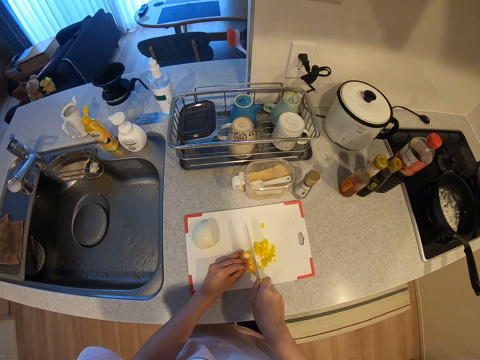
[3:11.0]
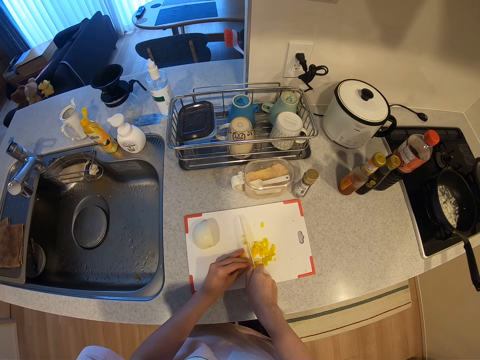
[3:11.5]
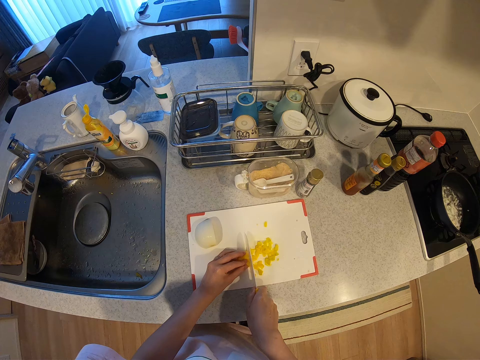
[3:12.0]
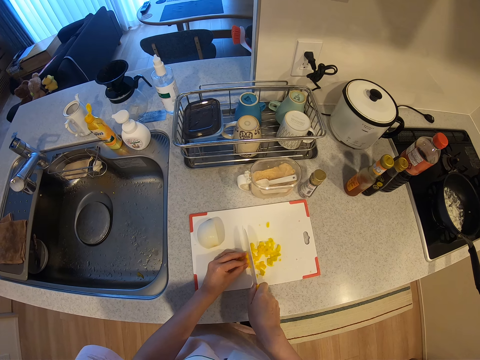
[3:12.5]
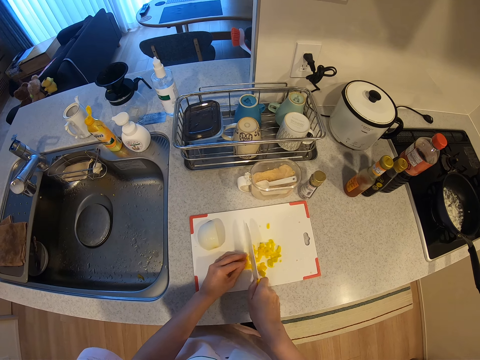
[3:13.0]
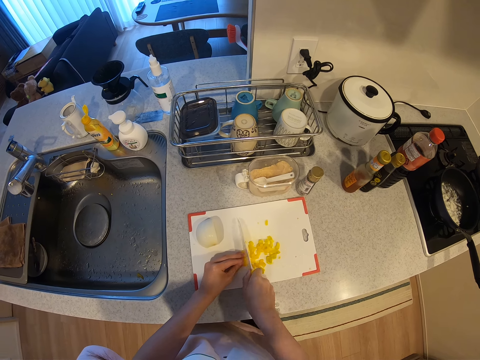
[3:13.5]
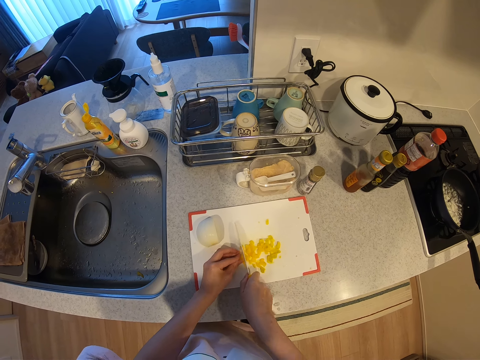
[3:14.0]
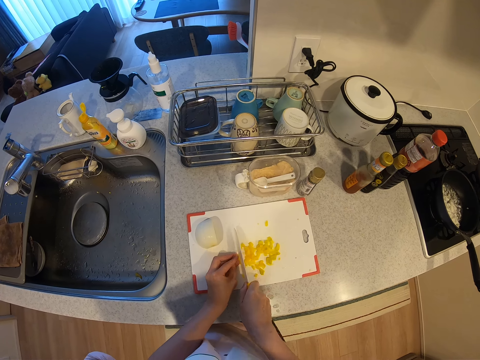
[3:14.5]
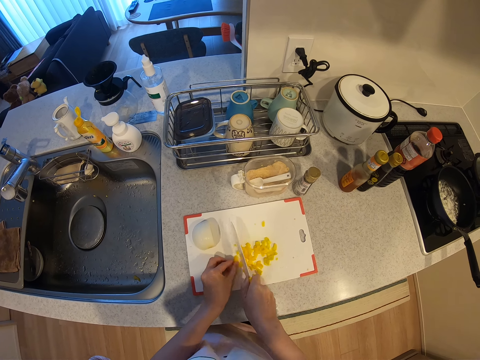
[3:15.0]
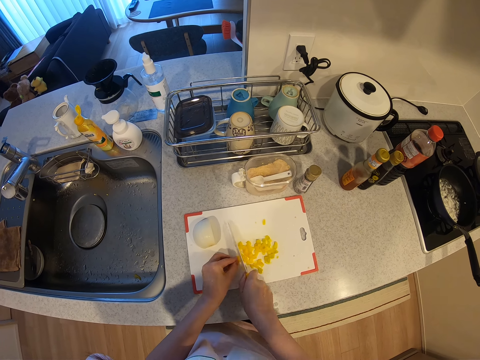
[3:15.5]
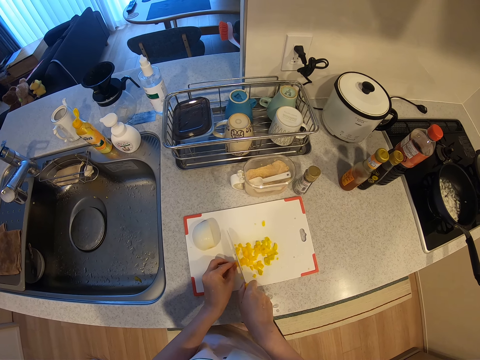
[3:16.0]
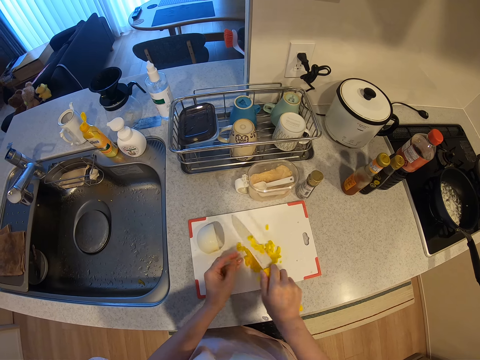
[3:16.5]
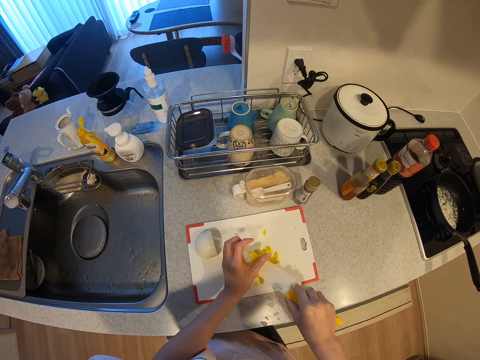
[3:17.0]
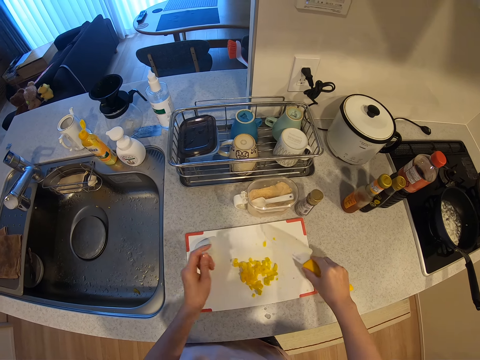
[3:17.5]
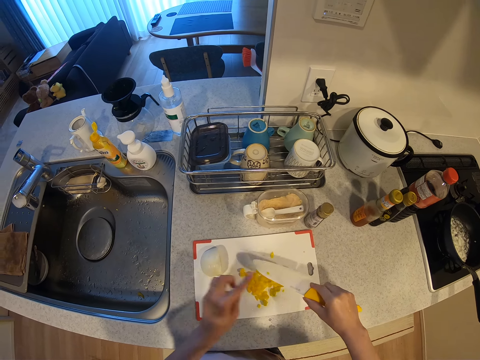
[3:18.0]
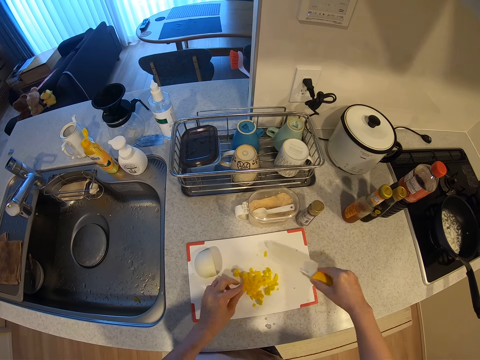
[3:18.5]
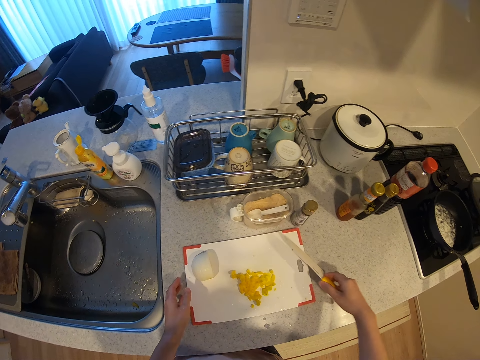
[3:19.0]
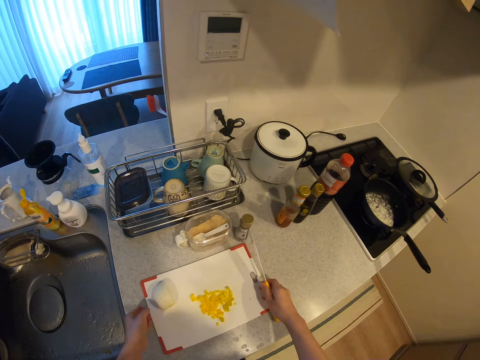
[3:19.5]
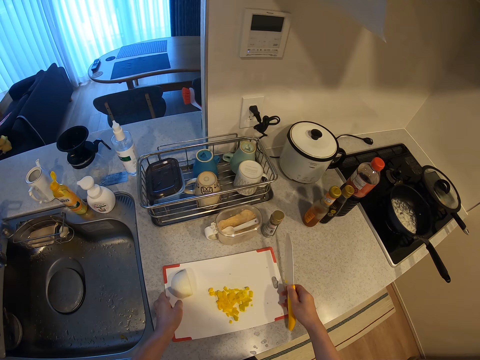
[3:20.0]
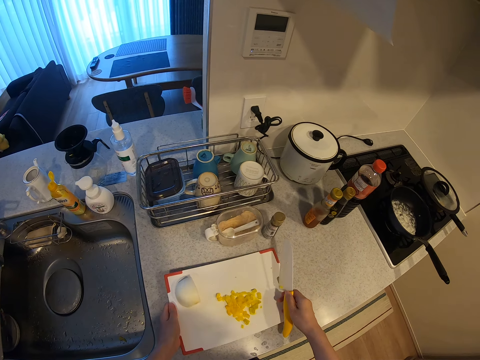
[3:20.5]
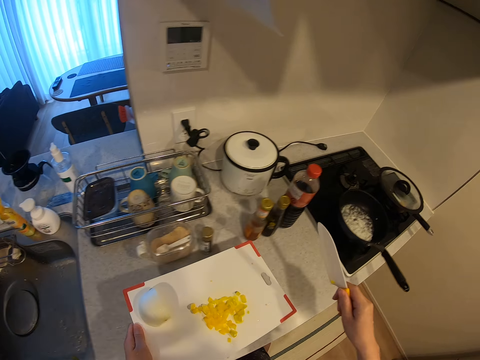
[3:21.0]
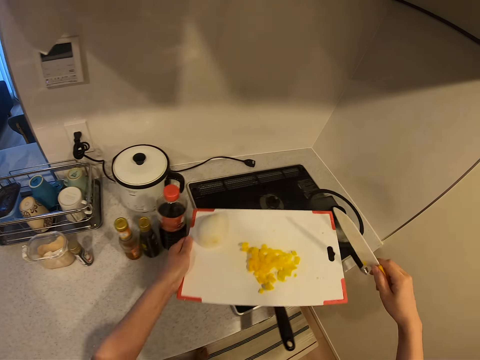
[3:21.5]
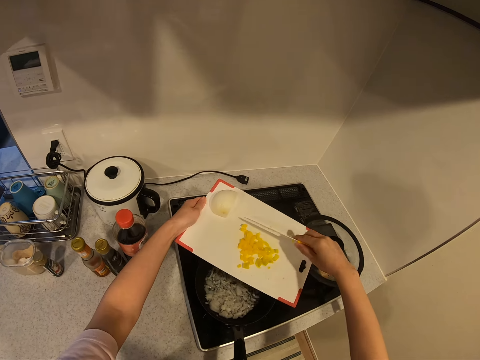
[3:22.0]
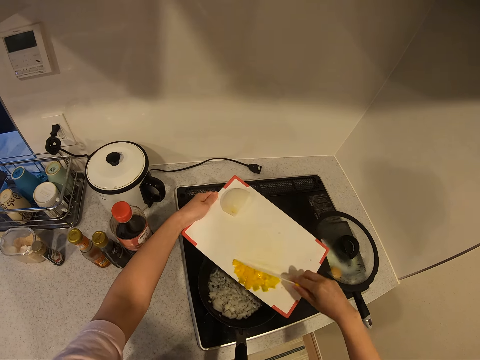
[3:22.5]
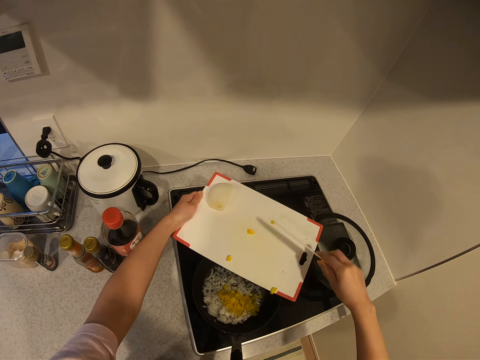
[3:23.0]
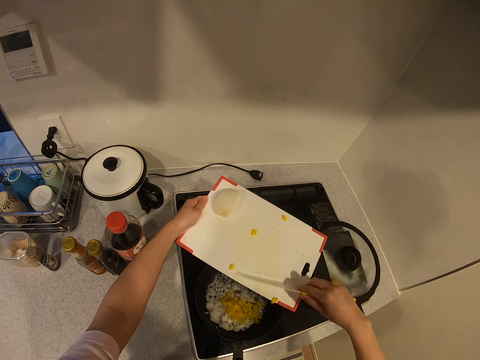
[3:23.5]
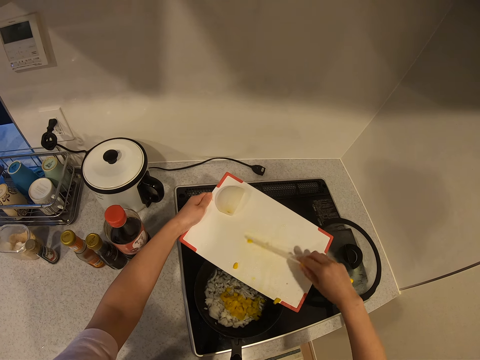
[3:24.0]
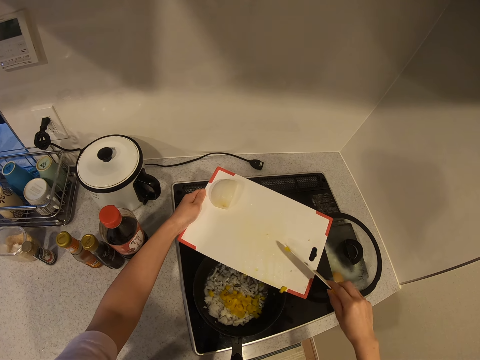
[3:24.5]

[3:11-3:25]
The camera wearer scrapes the bell pepper from the knife with her left hand. She touches the chopping board with the knife. She scrapes the bell pepper from the knife with her left hand. She moves the piece of bell pepper on the chopping board with the knife. She lifts up the chopping board with the bell peppers and onion from the kitchen worktop. She moves towards the cooker with the chopping board, onions and bell peppers. She pours the bell peppers into the pot.

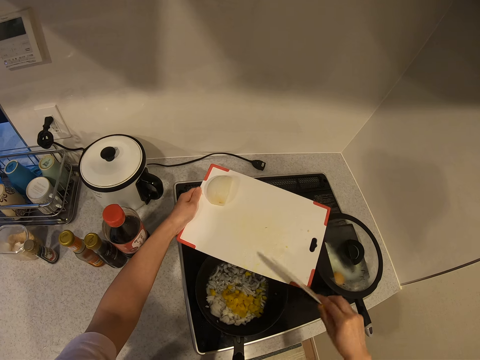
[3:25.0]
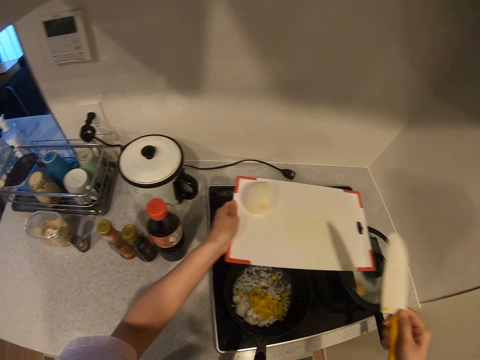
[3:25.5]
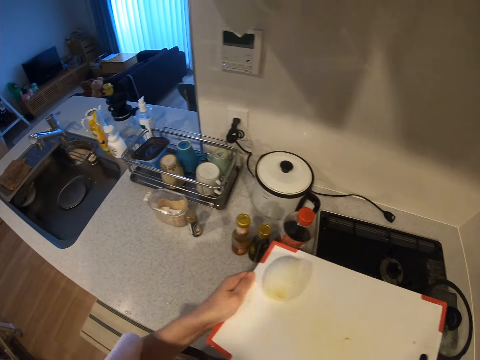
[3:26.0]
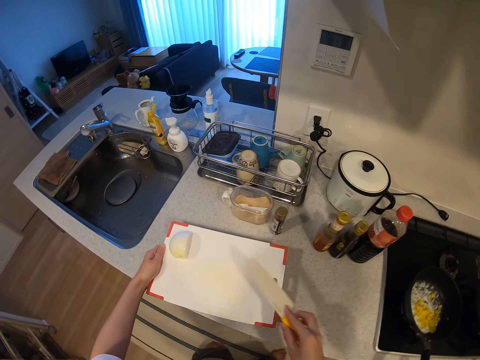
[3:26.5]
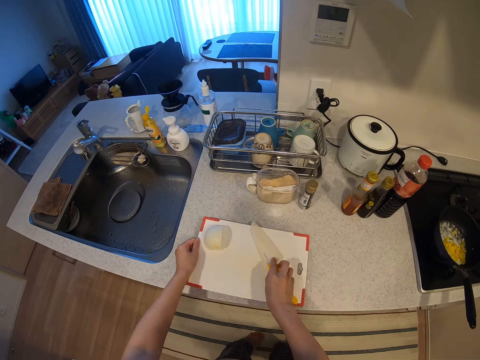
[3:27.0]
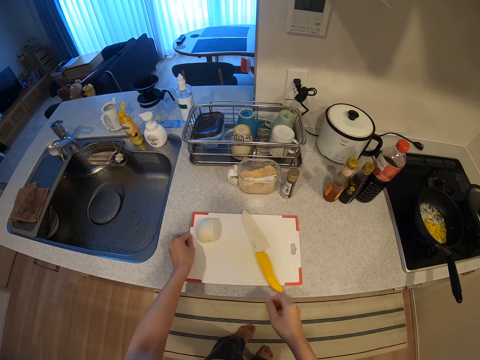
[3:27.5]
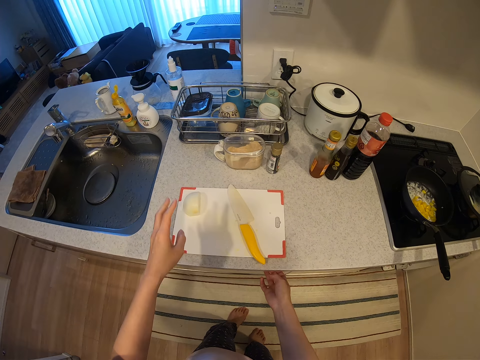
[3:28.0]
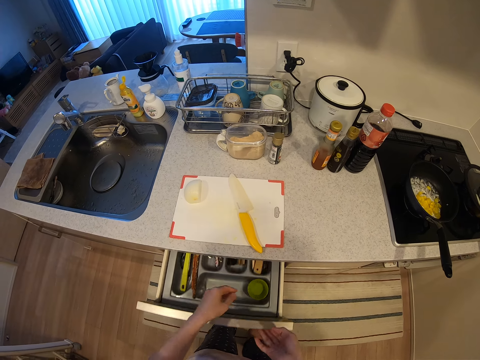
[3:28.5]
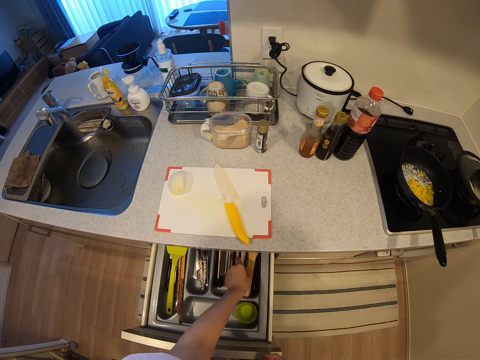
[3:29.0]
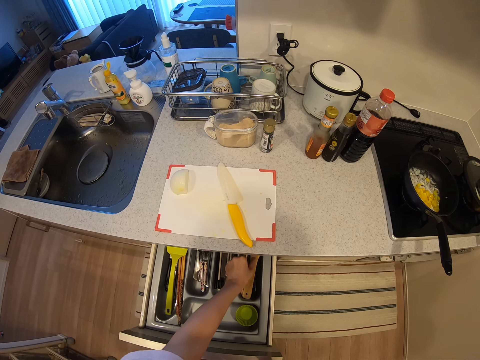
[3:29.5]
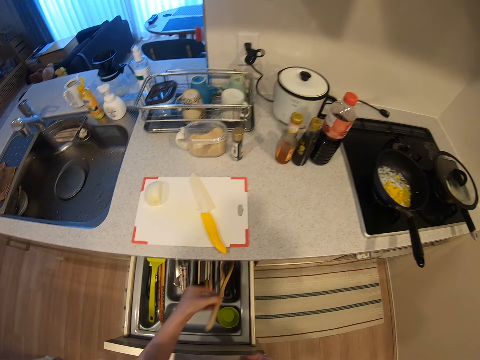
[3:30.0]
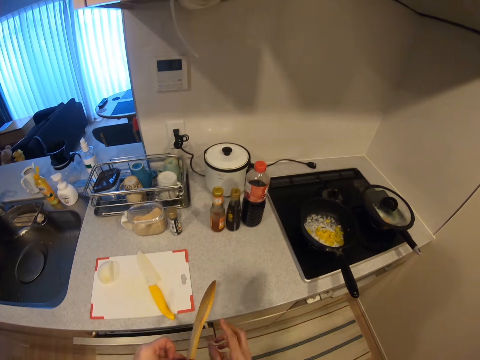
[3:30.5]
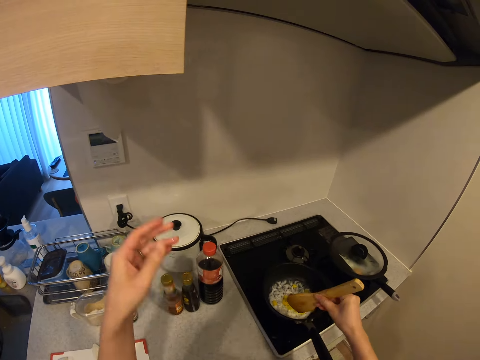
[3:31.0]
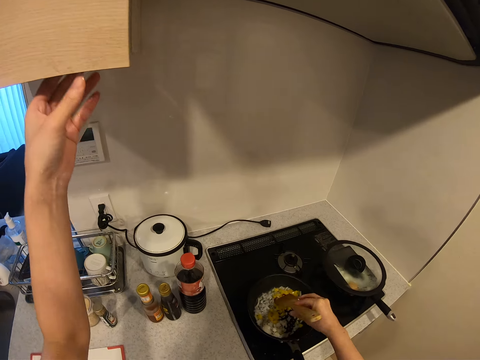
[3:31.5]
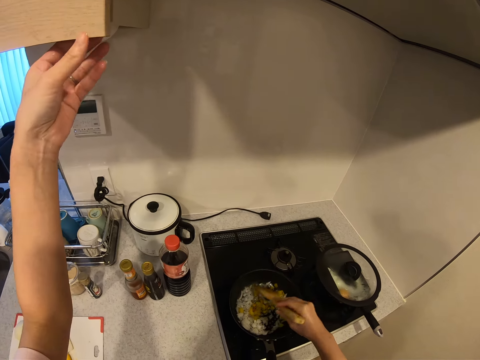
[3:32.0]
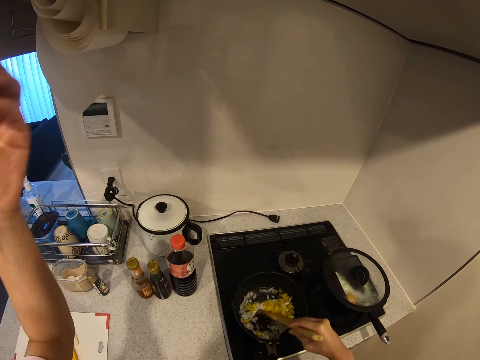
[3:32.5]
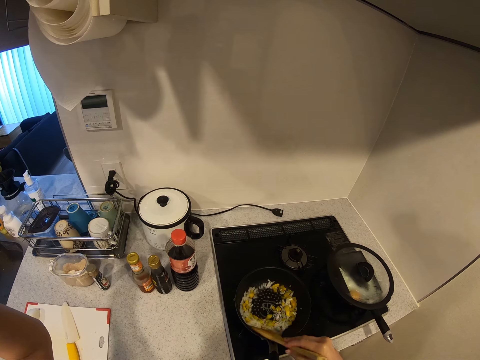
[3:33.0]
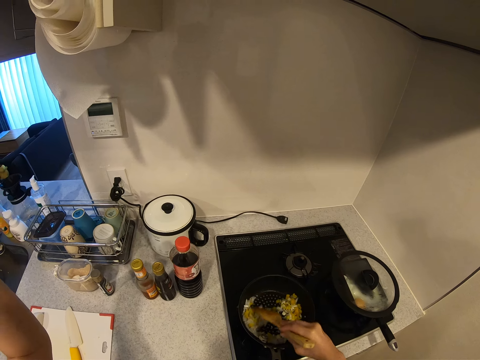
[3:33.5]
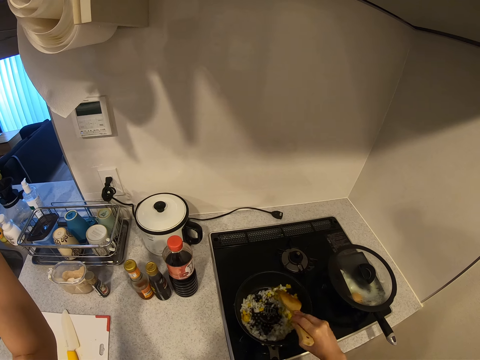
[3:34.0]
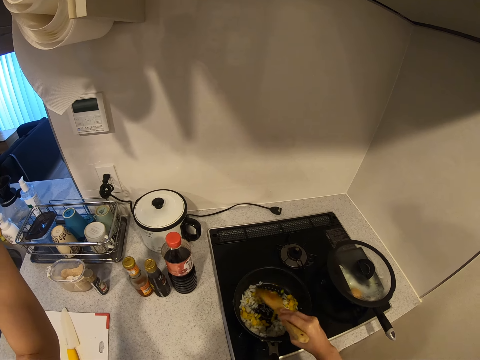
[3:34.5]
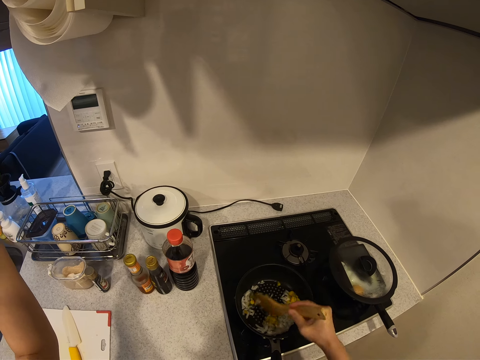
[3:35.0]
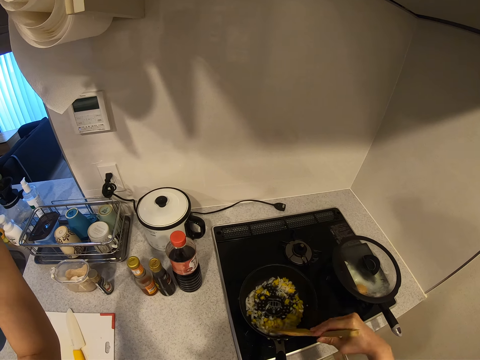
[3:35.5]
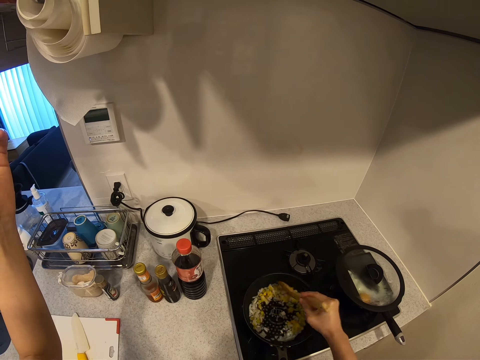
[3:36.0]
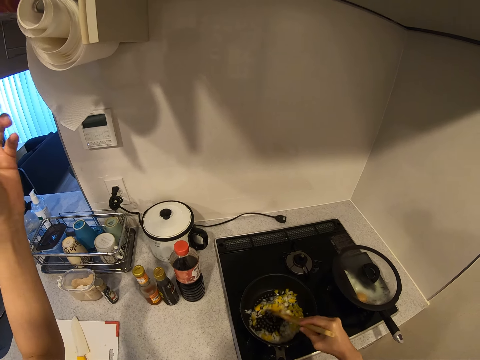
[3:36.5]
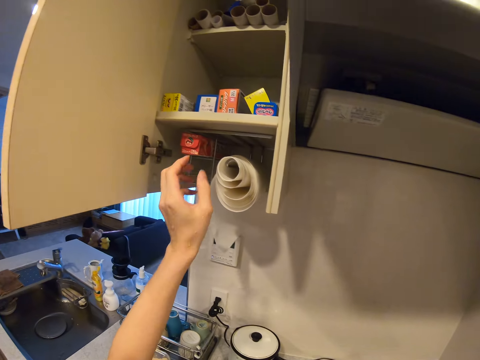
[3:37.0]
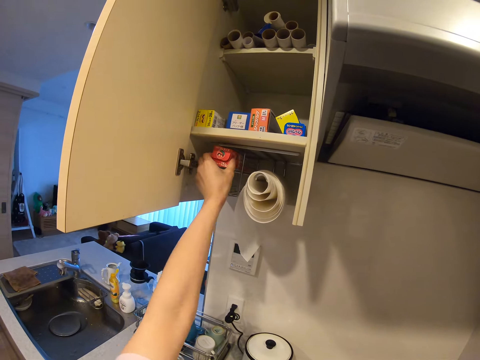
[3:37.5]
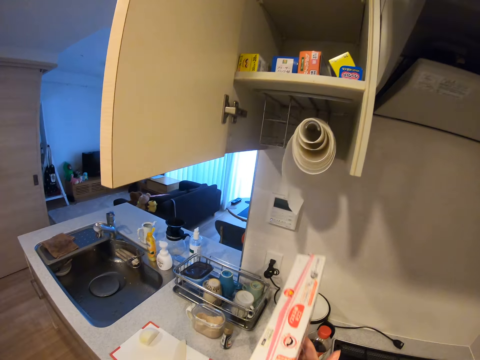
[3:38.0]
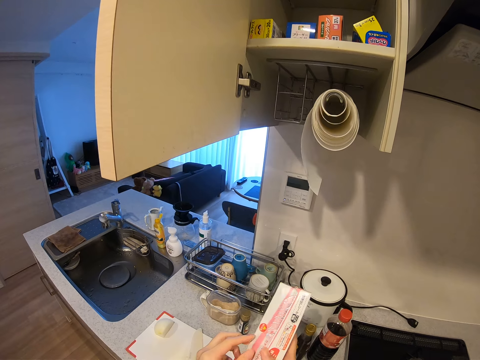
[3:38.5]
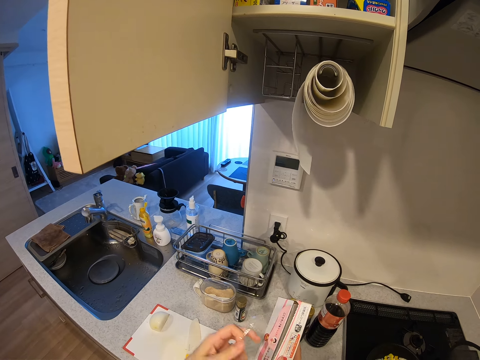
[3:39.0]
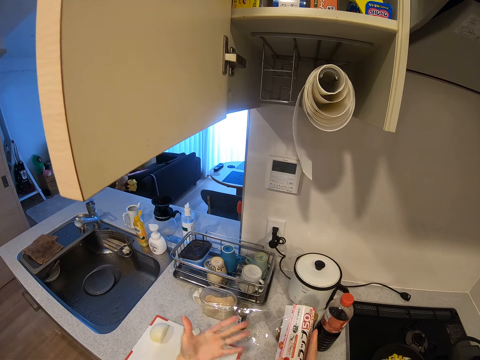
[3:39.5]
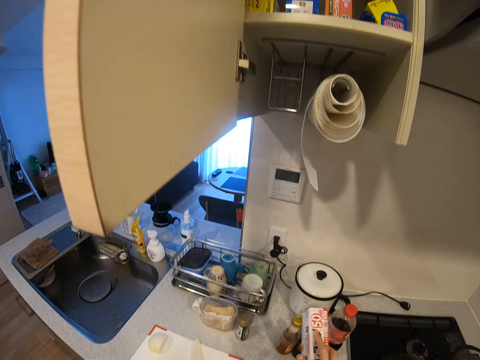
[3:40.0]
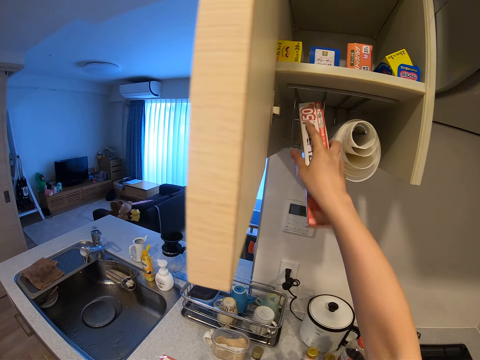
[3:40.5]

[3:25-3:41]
The camera wearer moves from the pot to the kitchen worktop. She drops the chopping board with the onion and the knife on the kitchen worktop. She opens the kitchen drawer with her right hand. She picks up a wooden spoon or wooden cooking paddle from the kitchen drawer. She closes the kitchen drawer. She stirs the food in the pot with the wooden spoon in her right hand. She raises up her left hand. She opens a kitchen cabinet with her left hand. She turns the onions and yellow capsicum. She removes a pack of cling film from the kitchen cabinet. She opens the pack of cling film, pulls a cling film from the pack and tears the cling film from the pack.
